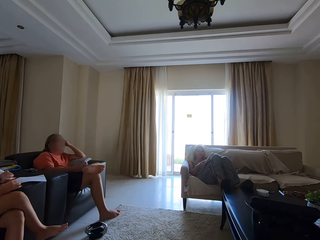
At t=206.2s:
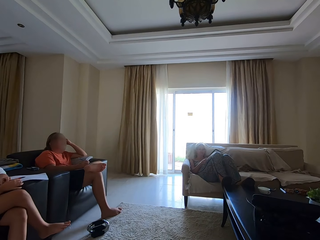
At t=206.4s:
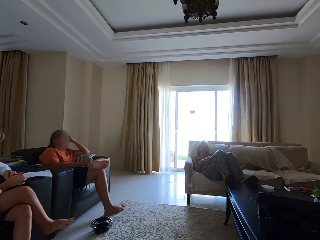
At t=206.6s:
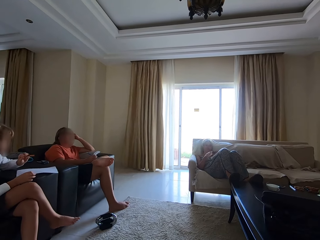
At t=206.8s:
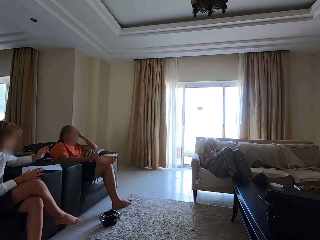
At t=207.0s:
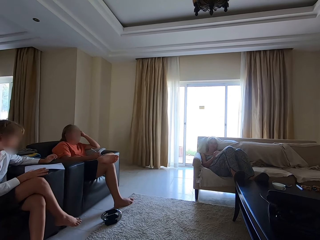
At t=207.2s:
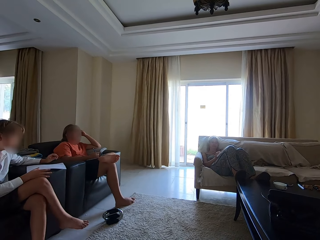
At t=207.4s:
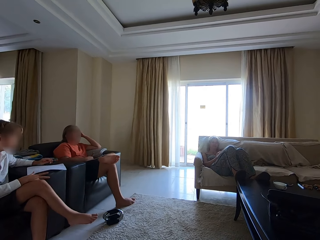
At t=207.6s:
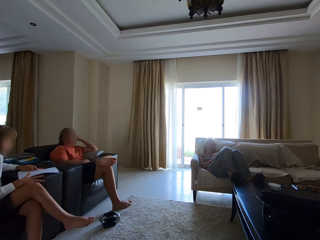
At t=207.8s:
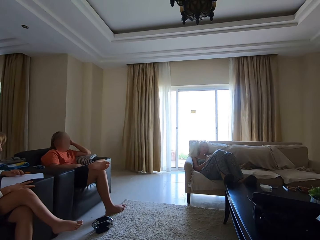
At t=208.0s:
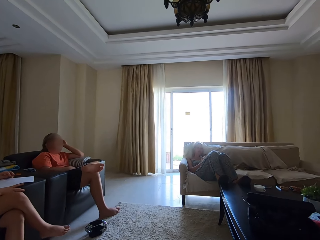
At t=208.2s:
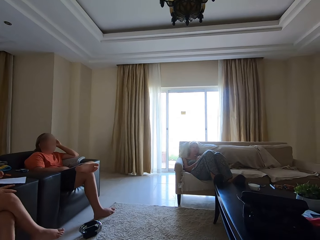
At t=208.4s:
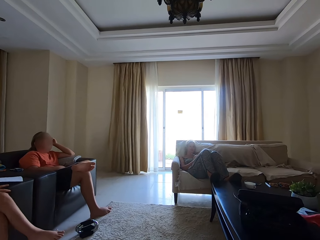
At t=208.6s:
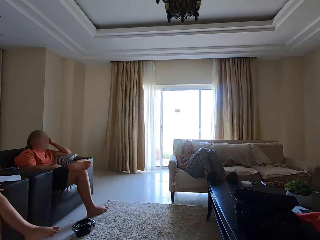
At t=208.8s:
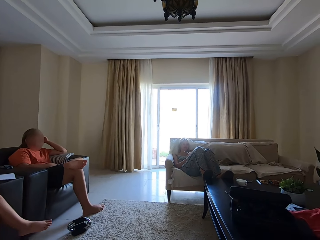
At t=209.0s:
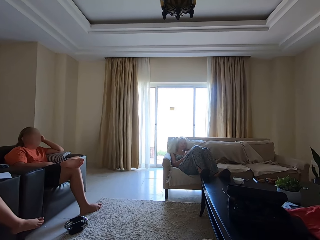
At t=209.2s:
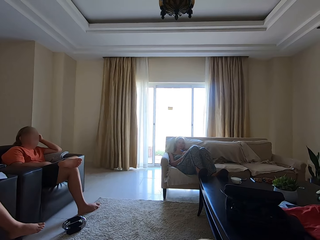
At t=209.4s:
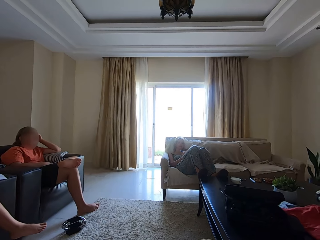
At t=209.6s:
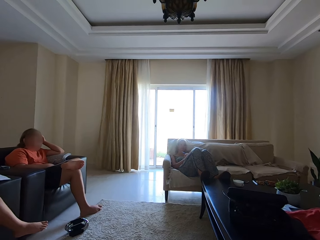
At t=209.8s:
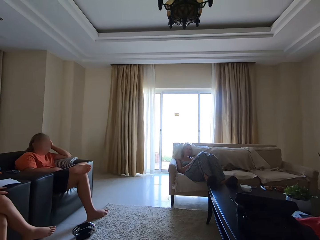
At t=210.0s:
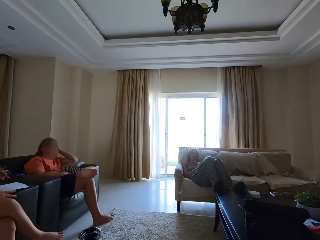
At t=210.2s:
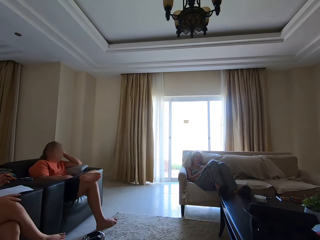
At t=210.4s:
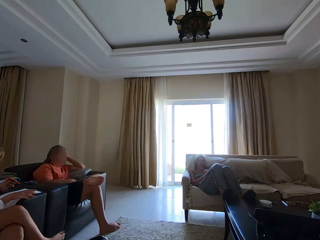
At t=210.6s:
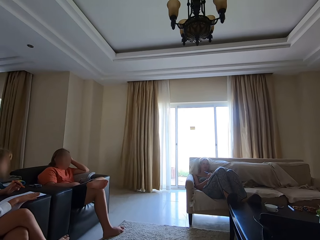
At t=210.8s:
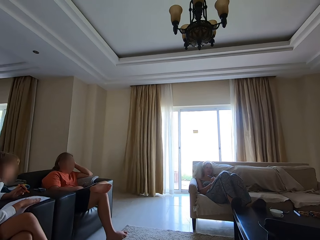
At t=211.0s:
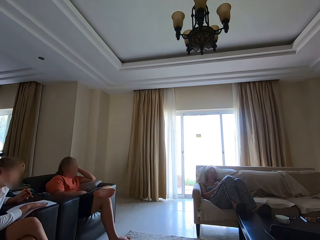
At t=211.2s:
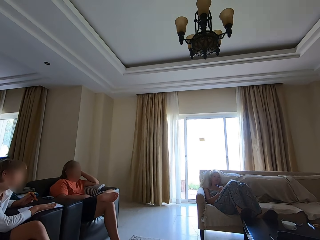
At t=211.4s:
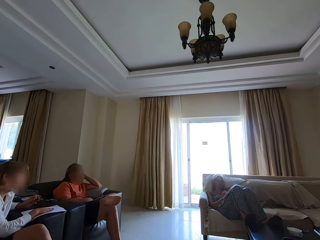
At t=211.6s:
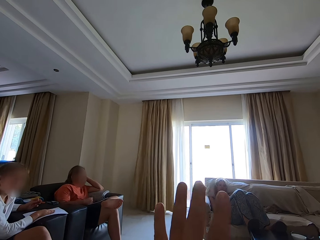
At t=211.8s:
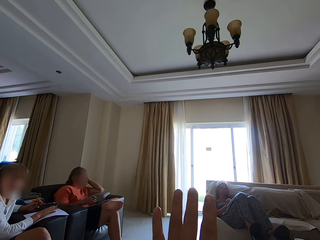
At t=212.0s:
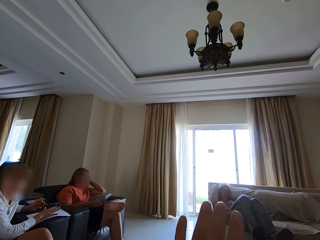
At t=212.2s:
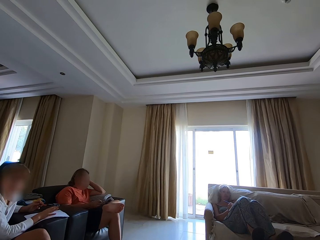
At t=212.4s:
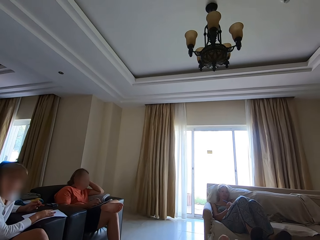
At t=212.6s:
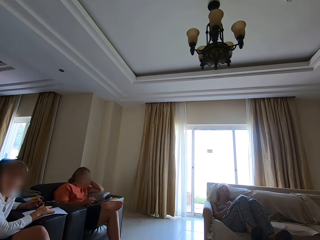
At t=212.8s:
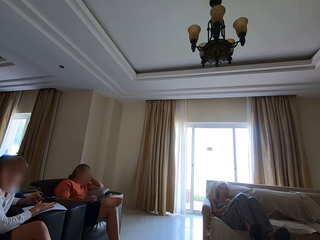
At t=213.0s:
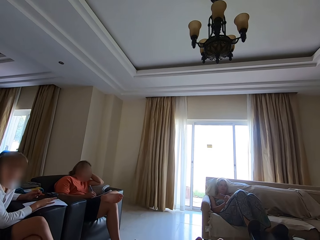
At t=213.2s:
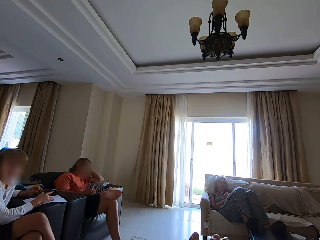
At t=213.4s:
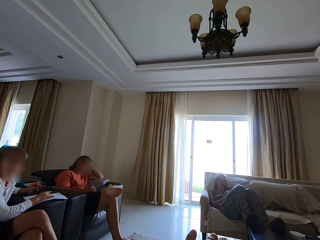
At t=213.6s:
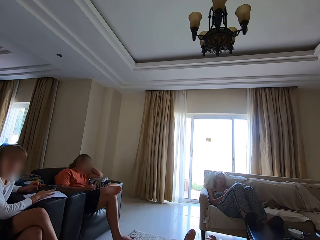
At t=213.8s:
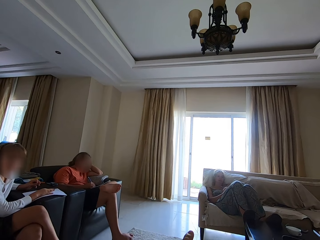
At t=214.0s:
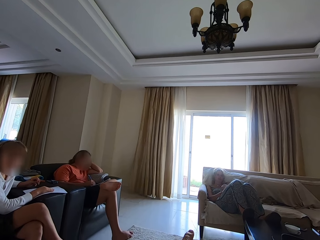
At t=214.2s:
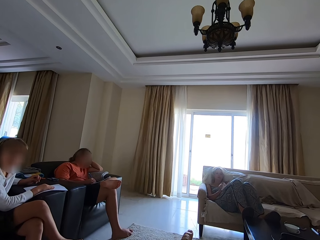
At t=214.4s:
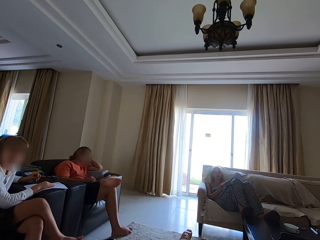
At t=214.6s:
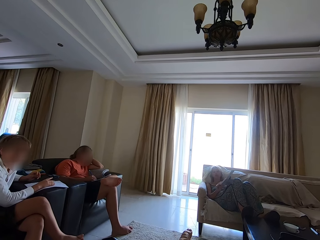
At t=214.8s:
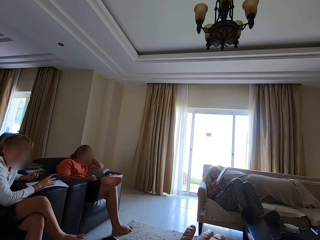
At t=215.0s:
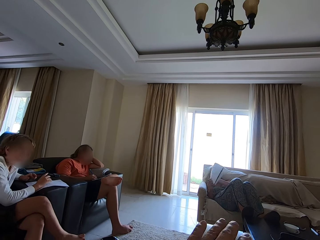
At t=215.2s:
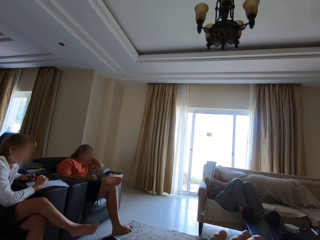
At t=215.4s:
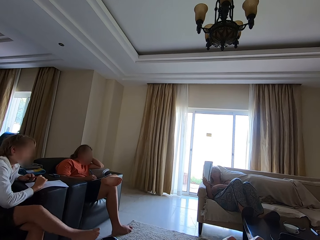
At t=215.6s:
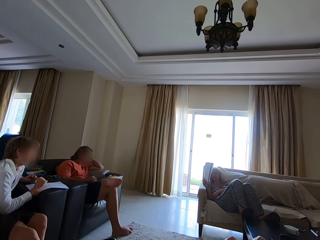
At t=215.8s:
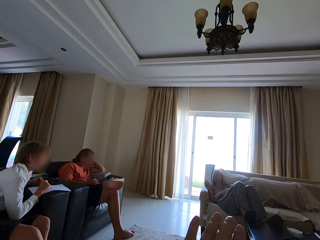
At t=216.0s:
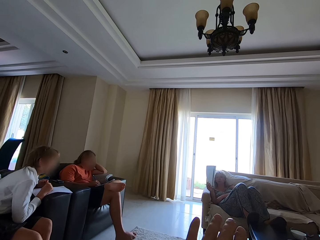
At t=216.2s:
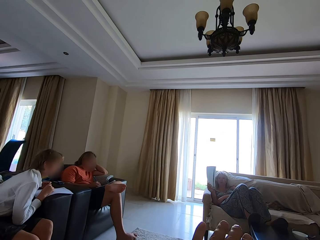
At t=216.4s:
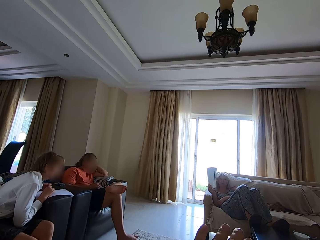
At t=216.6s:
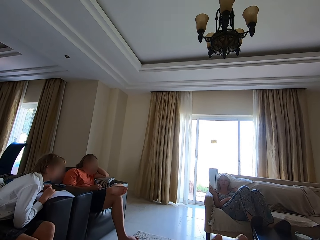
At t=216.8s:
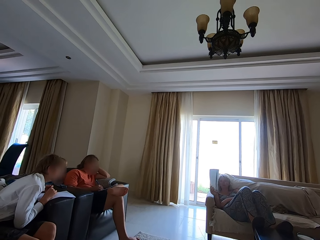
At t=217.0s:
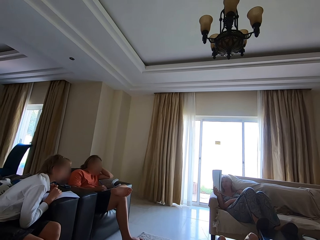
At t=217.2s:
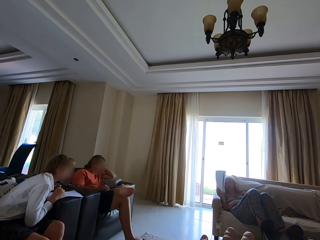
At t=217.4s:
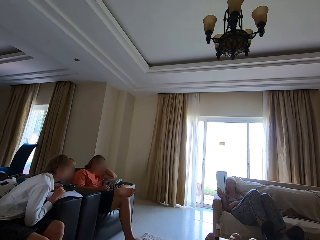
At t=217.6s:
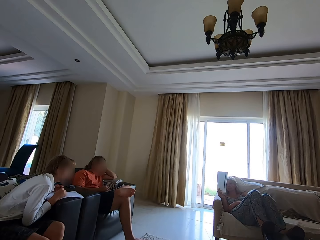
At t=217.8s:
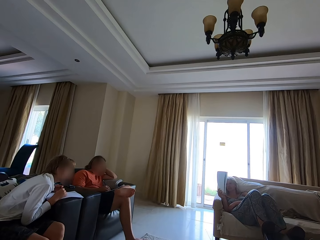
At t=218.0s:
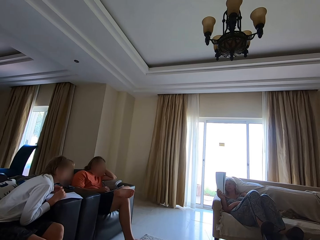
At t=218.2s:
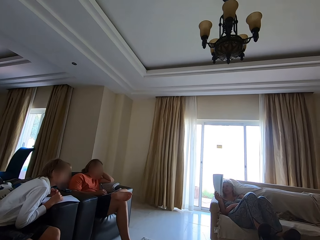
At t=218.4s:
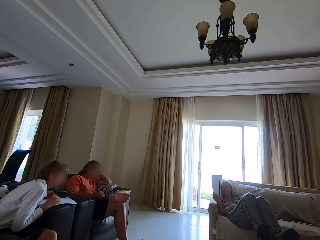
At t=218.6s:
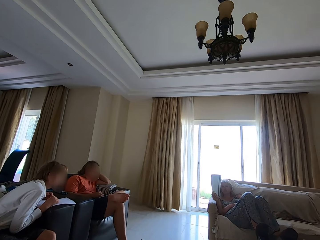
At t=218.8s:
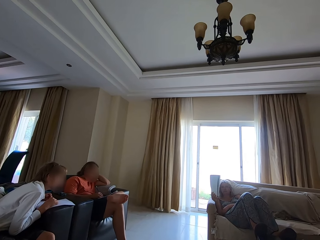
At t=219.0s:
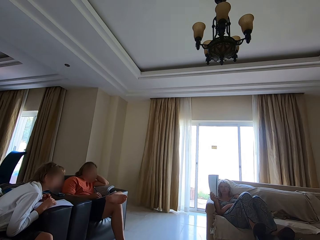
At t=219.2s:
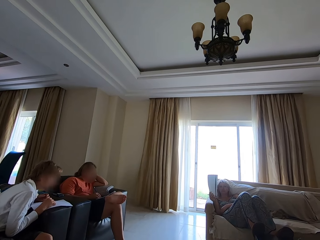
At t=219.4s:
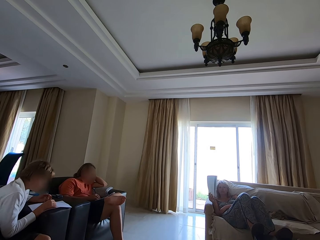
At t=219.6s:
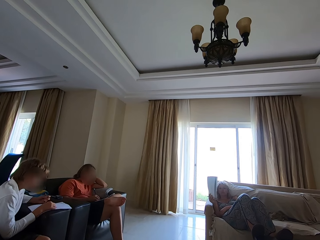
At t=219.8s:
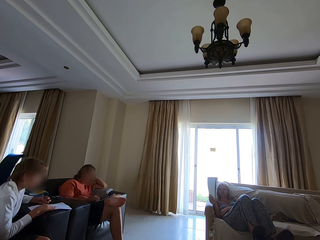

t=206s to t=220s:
Someone talks. A person writes in a book. Another person taps on the book. The camera wearer talks and lifts a hand. A third person writes in the book. Someone talks. The first person lifts the book. The camera wearer talks.

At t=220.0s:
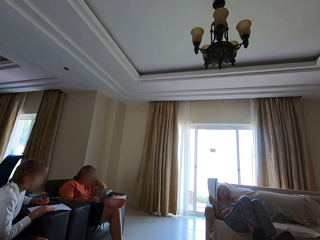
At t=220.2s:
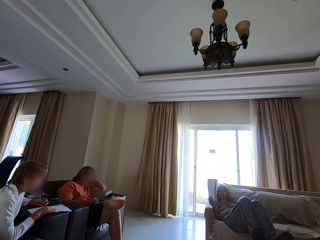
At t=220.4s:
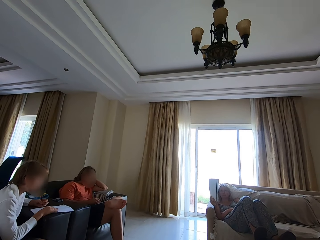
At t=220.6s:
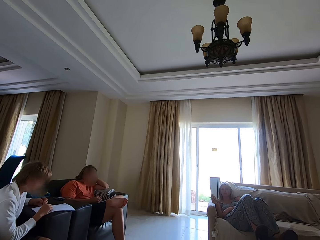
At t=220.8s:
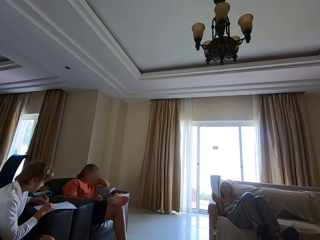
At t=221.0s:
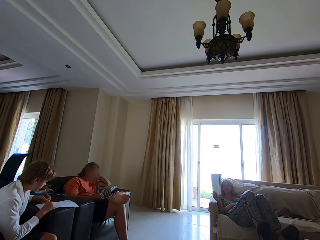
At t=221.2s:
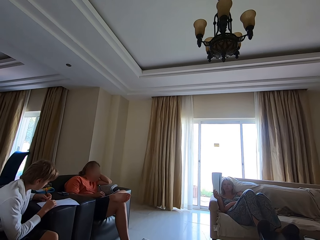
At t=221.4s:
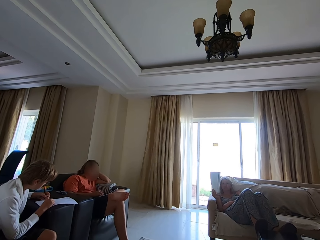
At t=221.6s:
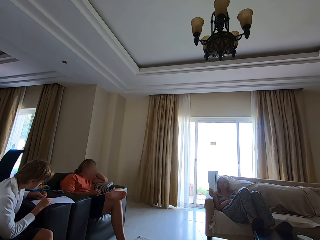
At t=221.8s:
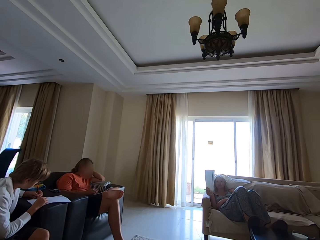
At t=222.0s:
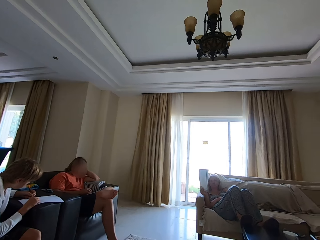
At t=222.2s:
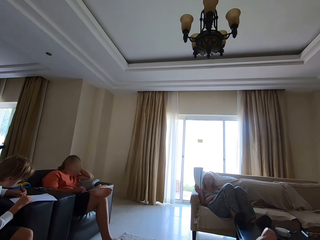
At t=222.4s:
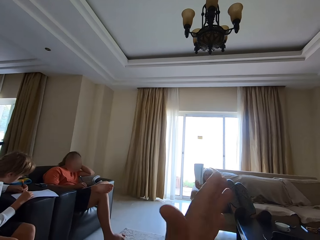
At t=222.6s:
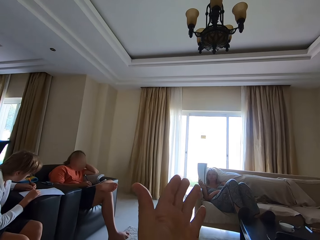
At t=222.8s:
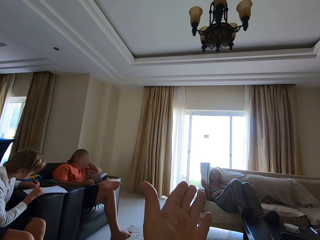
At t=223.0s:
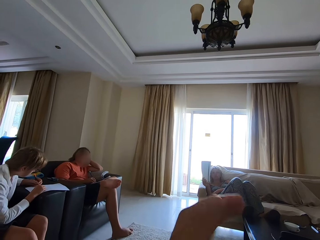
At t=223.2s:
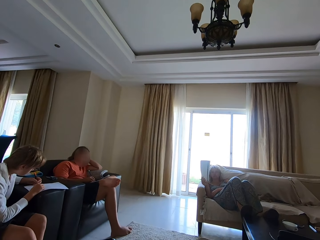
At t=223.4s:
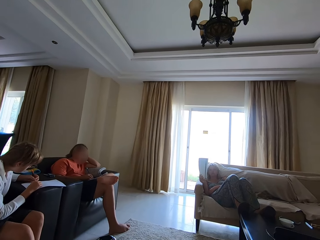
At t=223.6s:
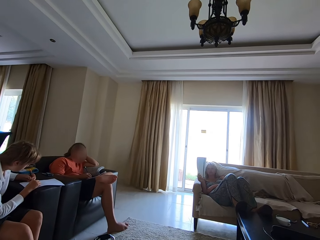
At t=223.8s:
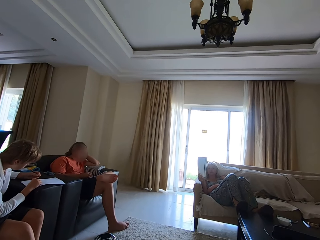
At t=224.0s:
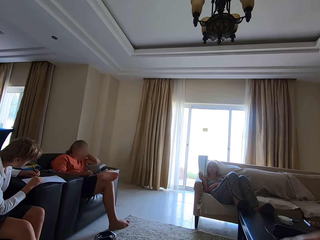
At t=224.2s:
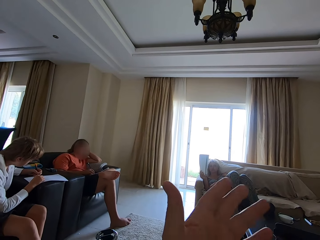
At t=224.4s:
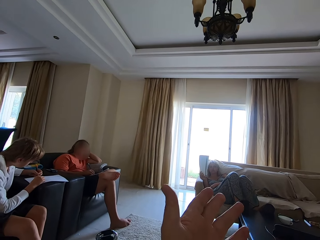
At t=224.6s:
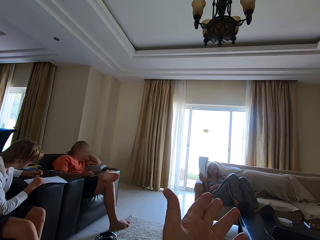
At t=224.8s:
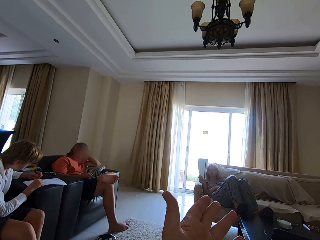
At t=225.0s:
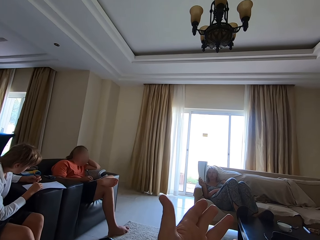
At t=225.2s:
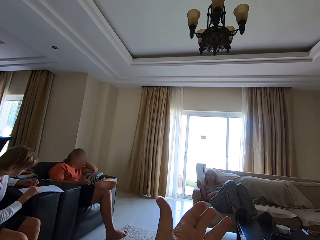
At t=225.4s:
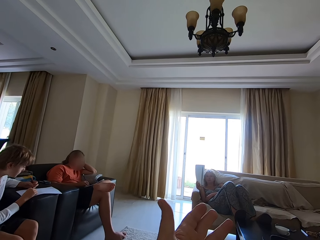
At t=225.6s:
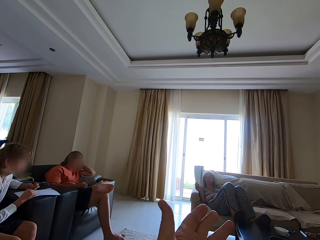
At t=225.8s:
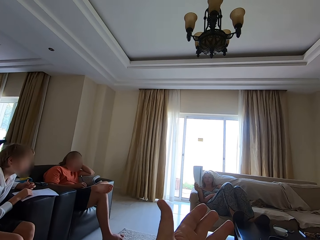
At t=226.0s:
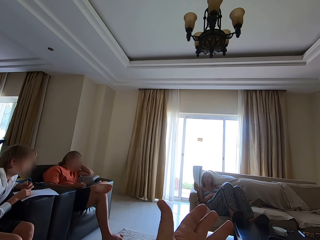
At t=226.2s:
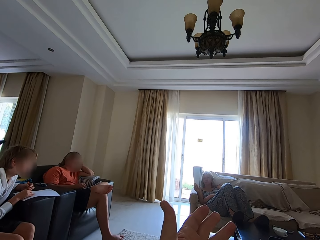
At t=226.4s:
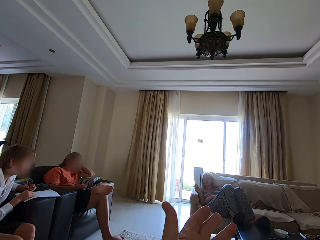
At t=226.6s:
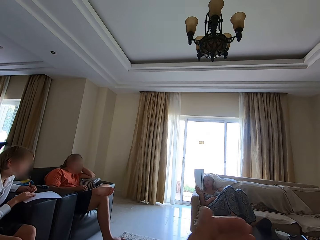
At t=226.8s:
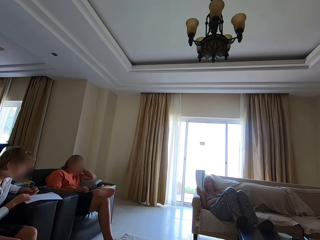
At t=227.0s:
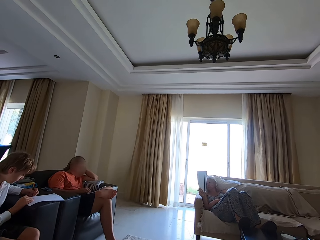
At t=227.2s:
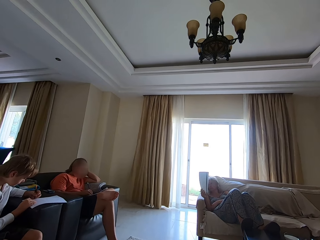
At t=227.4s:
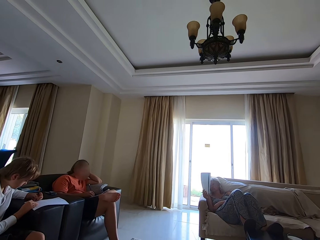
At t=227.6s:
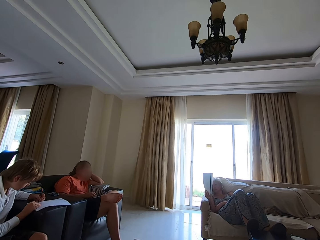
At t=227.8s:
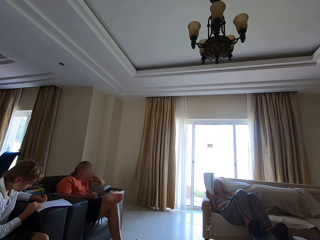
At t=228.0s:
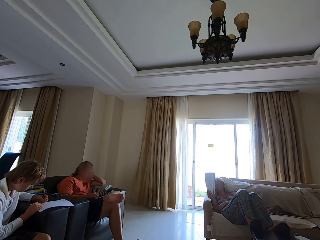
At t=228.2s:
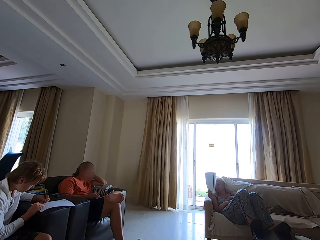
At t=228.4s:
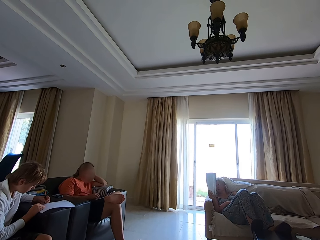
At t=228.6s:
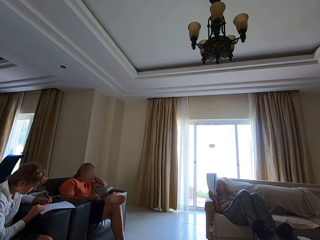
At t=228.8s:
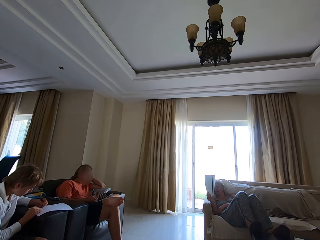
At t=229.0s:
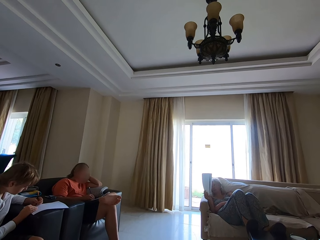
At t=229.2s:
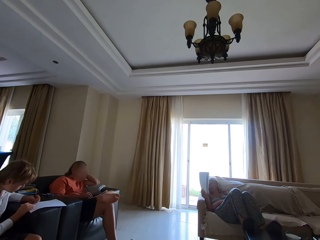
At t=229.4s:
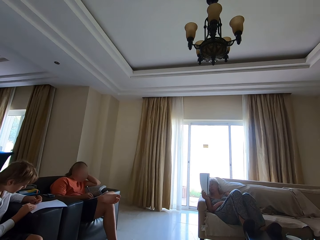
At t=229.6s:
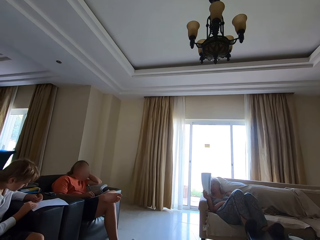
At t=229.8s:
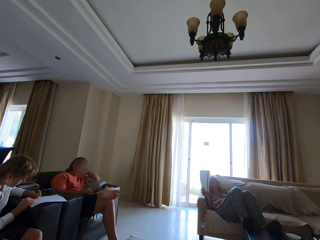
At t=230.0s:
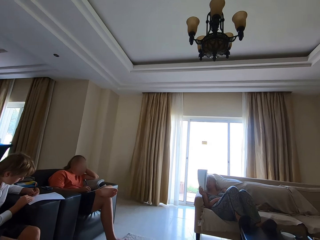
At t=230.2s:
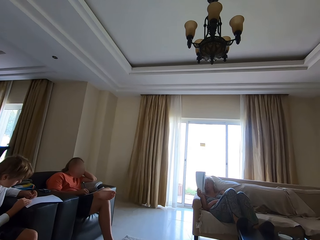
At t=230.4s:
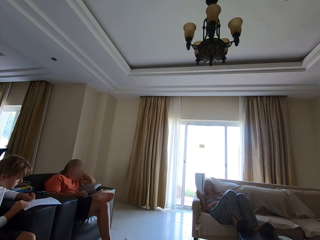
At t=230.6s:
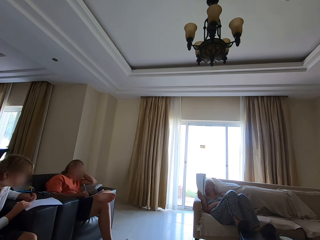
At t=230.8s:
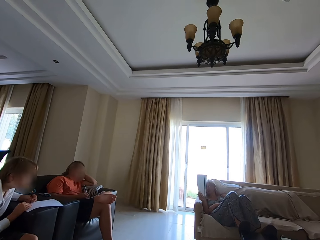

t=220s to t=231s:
A person writes in a book. The camera wearer lifts a hand. Someone talks. The camera wearer talks. Someone talks.
